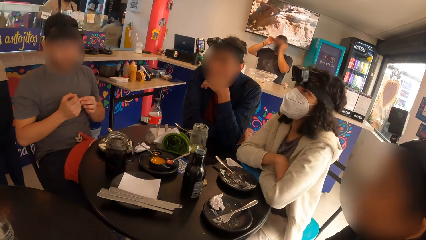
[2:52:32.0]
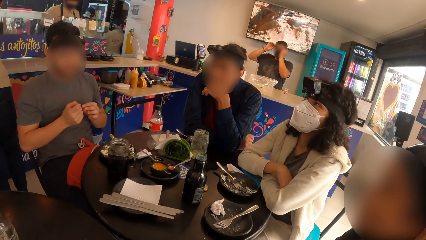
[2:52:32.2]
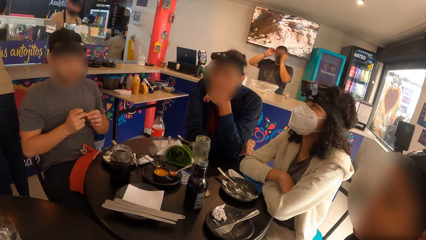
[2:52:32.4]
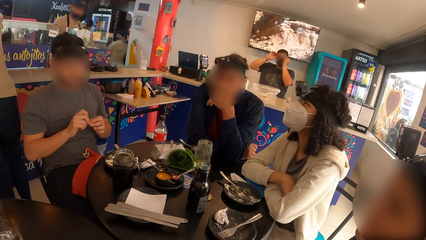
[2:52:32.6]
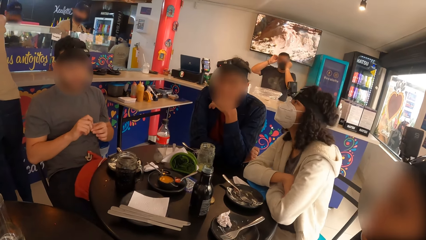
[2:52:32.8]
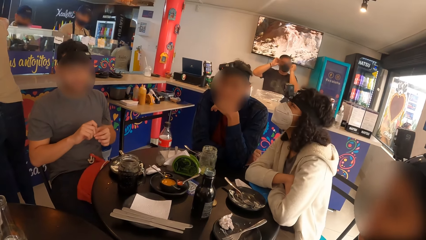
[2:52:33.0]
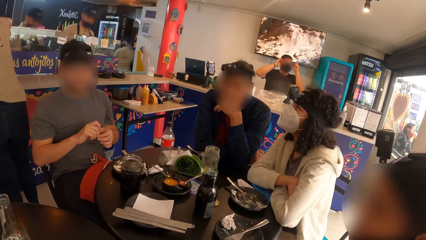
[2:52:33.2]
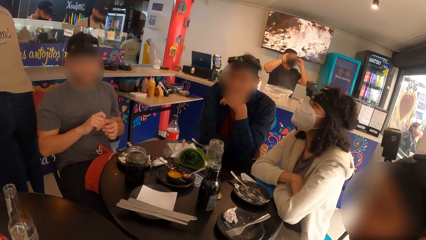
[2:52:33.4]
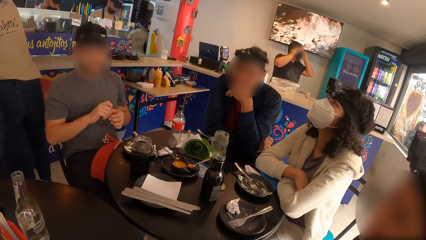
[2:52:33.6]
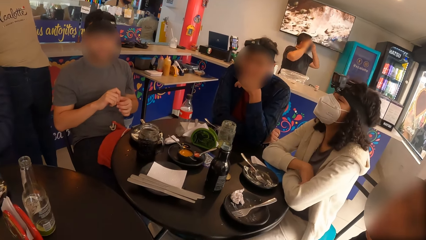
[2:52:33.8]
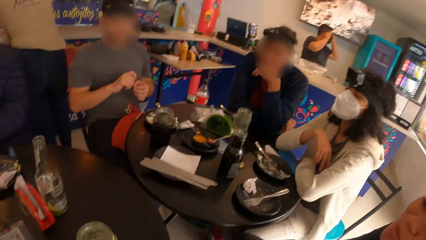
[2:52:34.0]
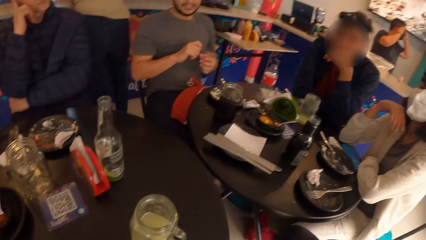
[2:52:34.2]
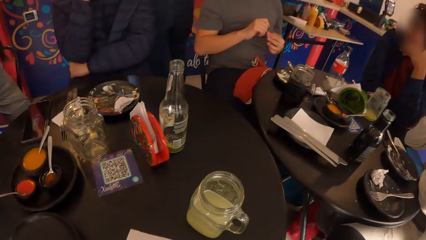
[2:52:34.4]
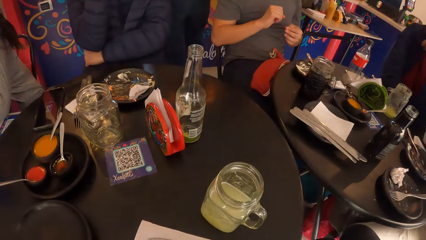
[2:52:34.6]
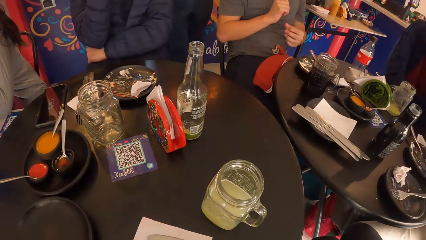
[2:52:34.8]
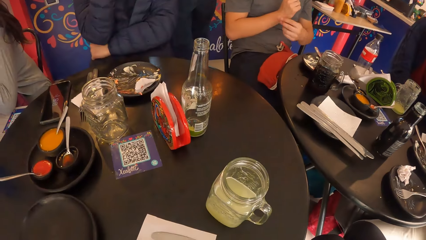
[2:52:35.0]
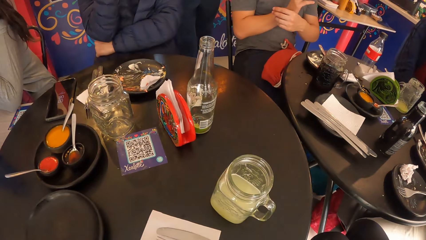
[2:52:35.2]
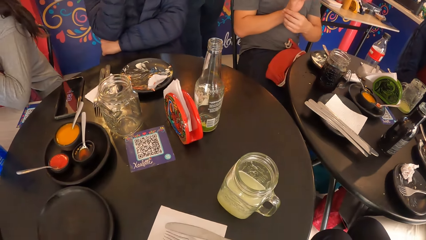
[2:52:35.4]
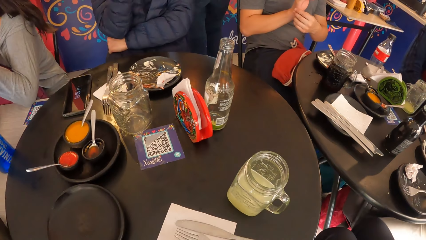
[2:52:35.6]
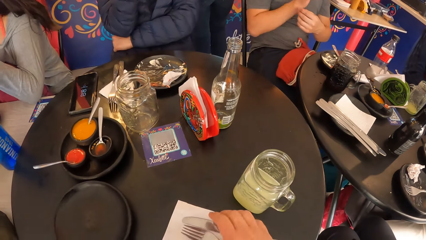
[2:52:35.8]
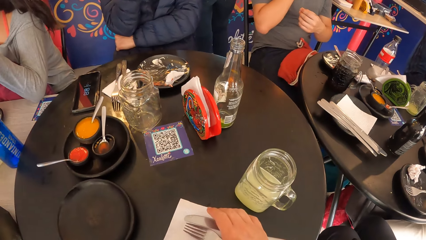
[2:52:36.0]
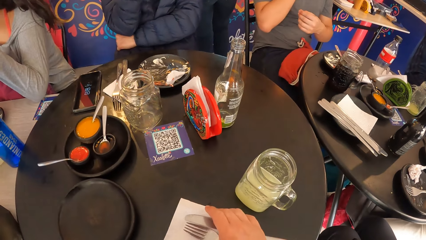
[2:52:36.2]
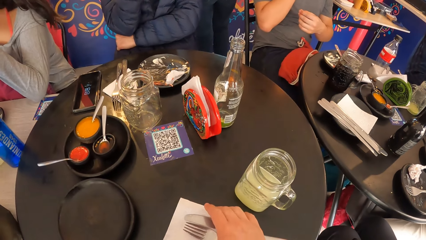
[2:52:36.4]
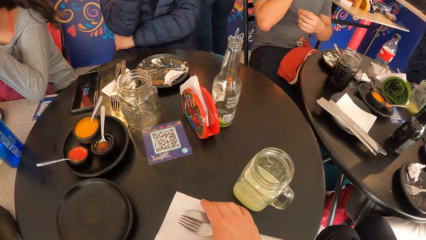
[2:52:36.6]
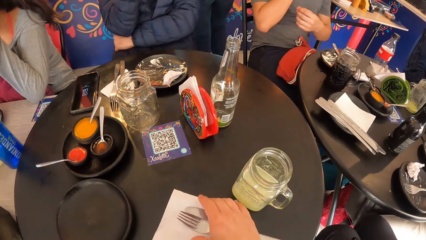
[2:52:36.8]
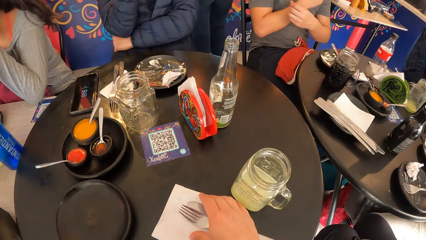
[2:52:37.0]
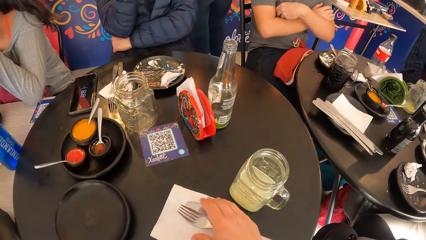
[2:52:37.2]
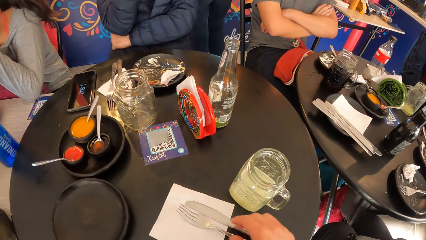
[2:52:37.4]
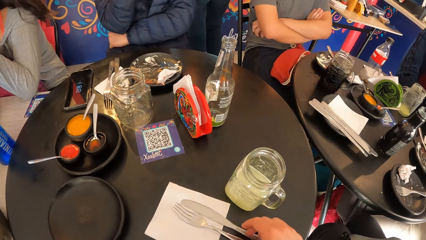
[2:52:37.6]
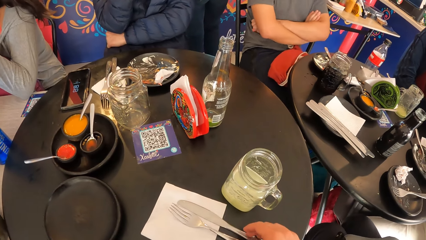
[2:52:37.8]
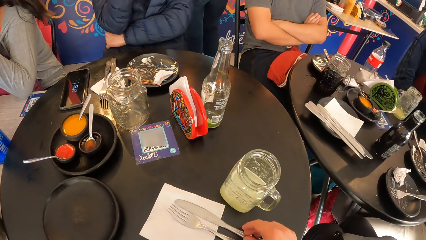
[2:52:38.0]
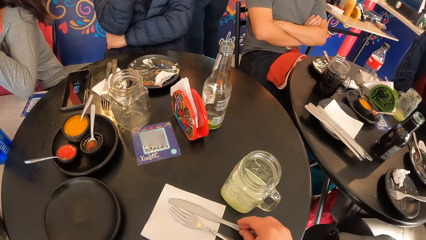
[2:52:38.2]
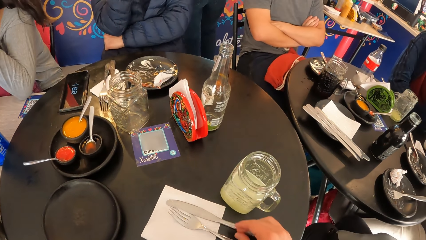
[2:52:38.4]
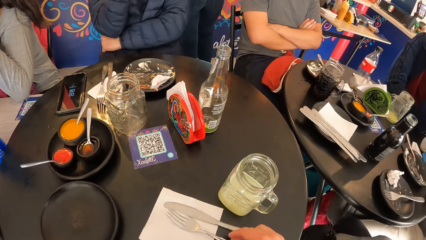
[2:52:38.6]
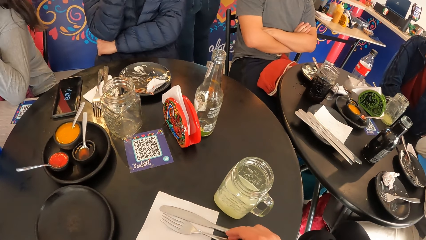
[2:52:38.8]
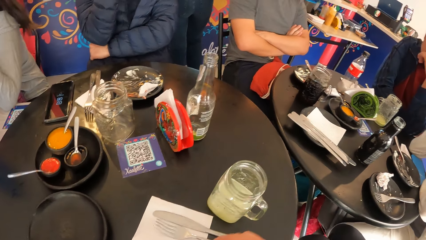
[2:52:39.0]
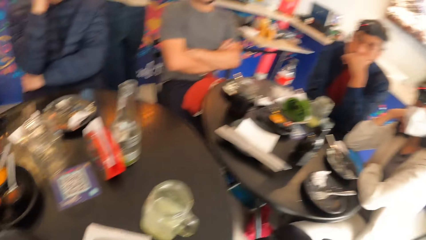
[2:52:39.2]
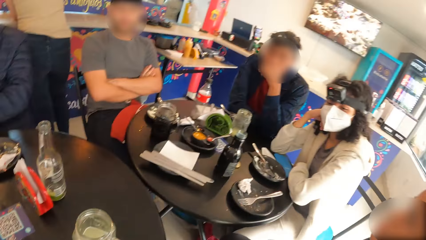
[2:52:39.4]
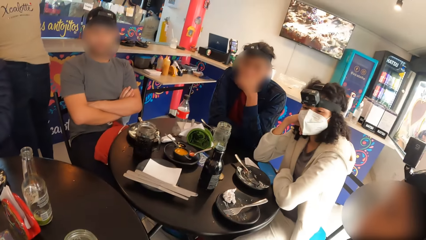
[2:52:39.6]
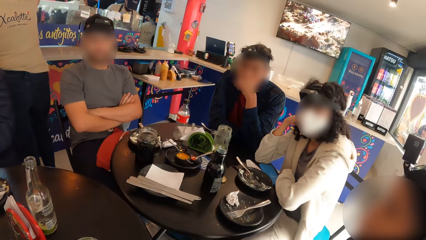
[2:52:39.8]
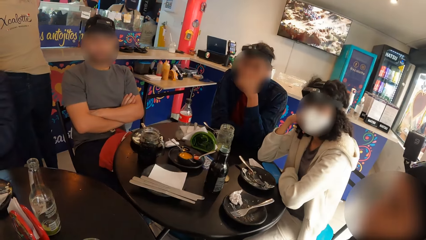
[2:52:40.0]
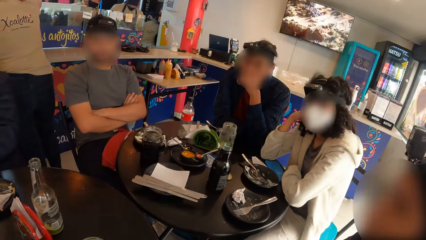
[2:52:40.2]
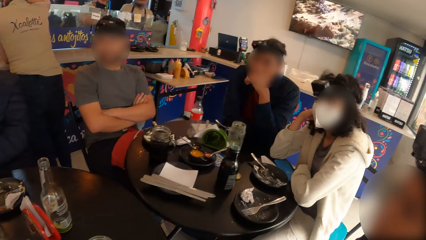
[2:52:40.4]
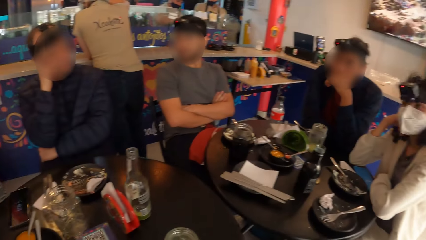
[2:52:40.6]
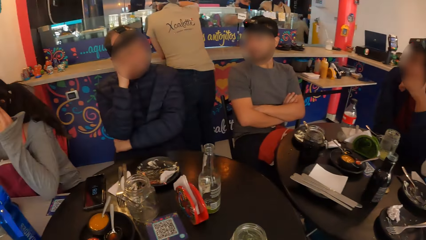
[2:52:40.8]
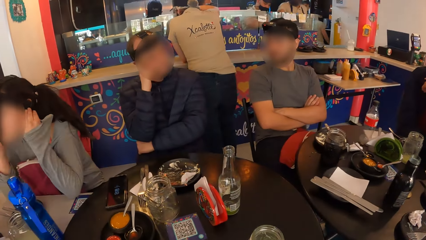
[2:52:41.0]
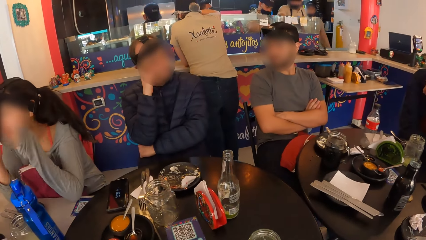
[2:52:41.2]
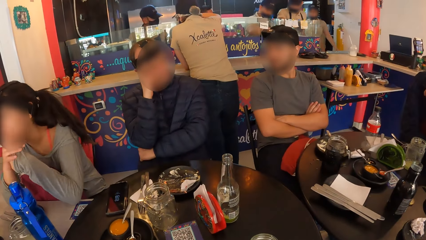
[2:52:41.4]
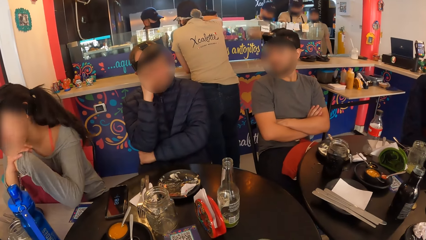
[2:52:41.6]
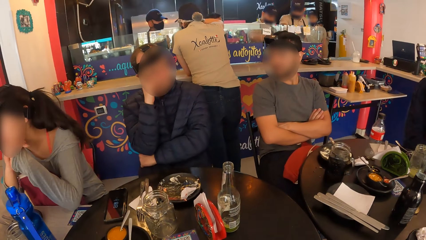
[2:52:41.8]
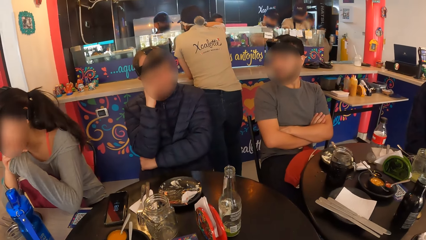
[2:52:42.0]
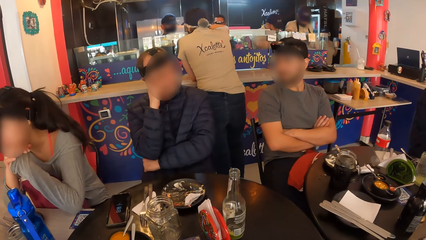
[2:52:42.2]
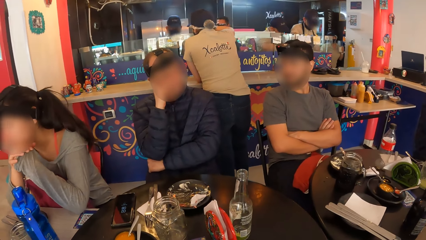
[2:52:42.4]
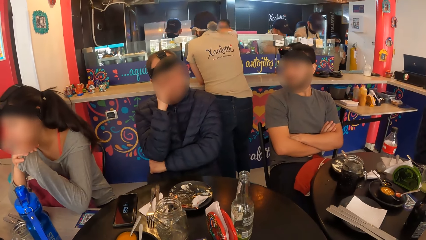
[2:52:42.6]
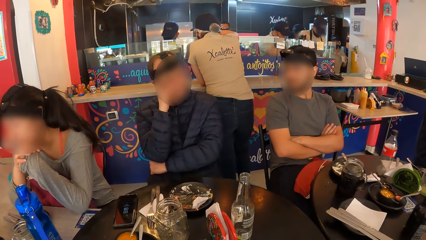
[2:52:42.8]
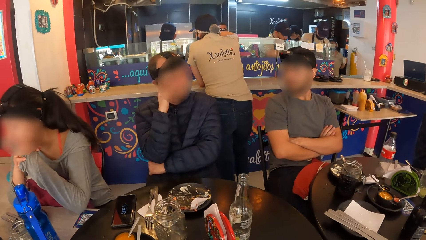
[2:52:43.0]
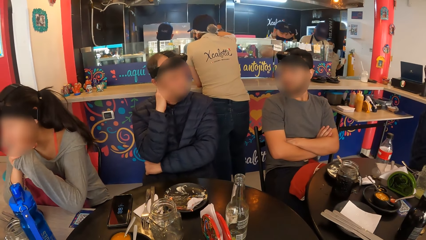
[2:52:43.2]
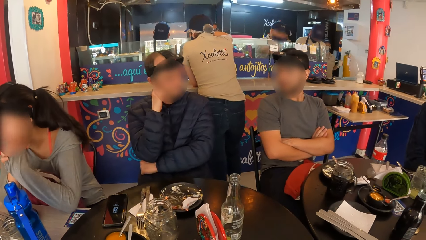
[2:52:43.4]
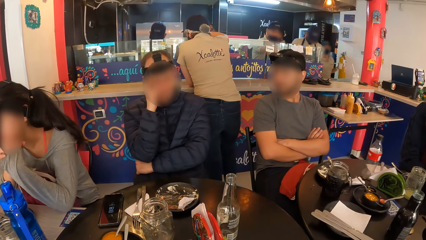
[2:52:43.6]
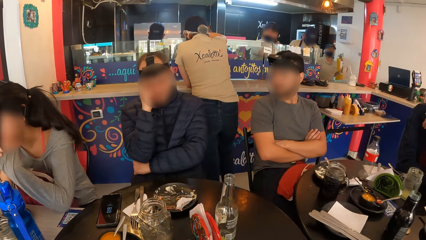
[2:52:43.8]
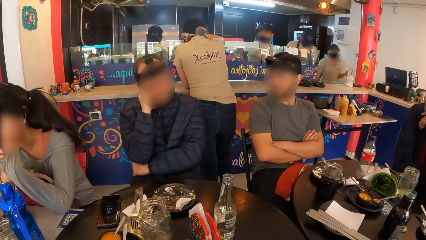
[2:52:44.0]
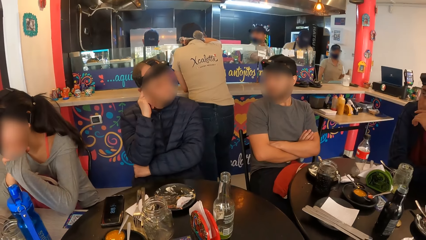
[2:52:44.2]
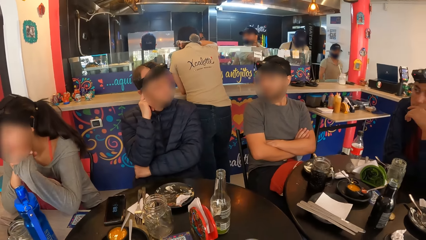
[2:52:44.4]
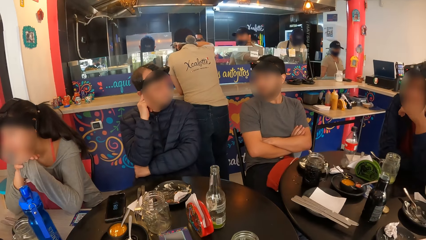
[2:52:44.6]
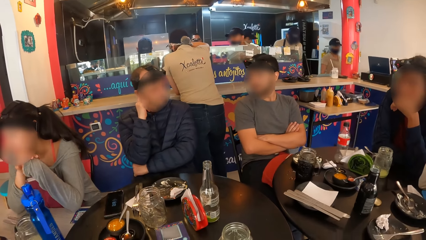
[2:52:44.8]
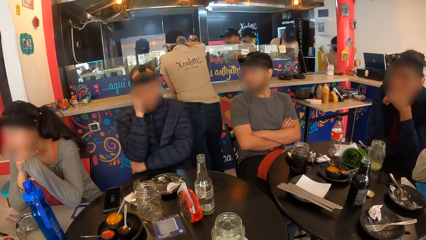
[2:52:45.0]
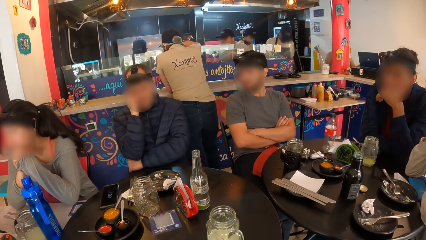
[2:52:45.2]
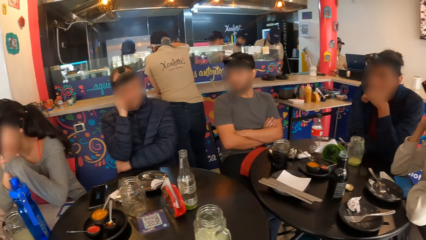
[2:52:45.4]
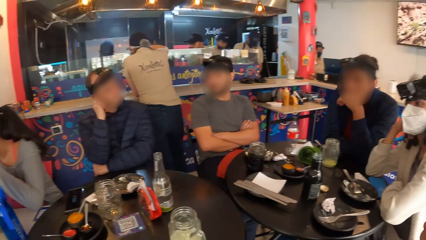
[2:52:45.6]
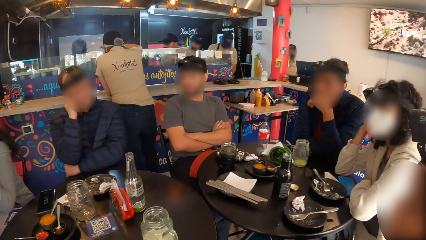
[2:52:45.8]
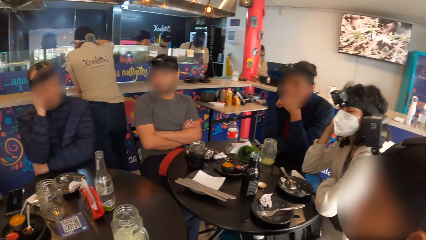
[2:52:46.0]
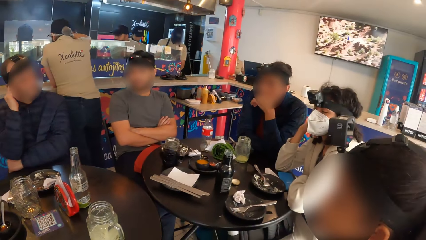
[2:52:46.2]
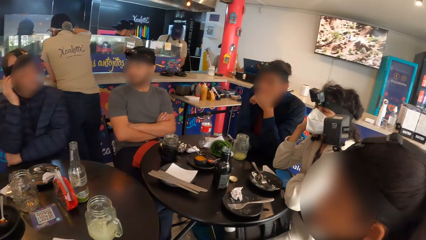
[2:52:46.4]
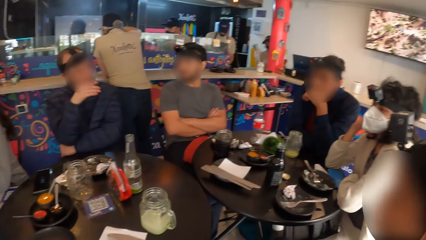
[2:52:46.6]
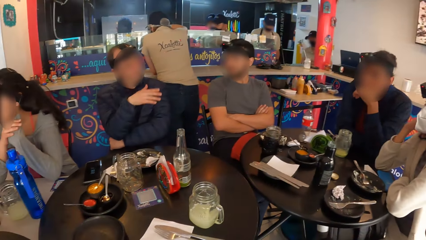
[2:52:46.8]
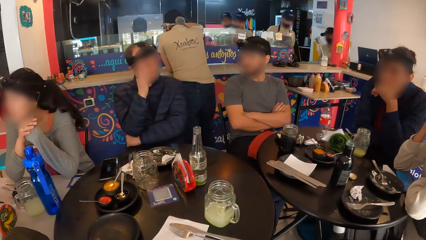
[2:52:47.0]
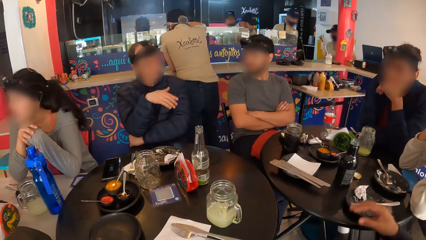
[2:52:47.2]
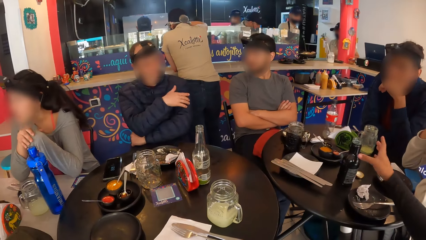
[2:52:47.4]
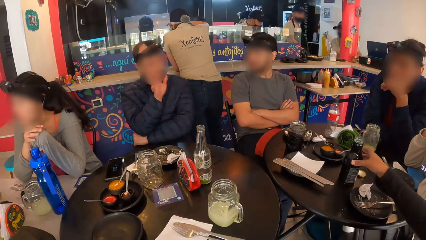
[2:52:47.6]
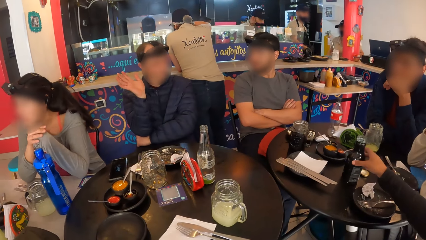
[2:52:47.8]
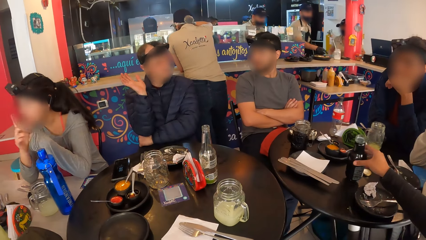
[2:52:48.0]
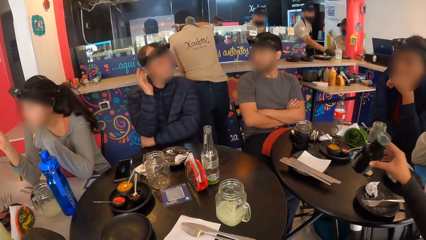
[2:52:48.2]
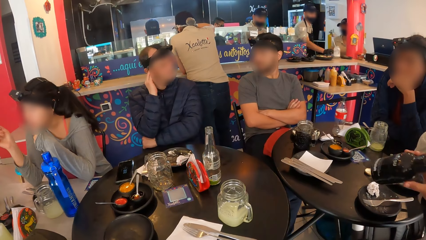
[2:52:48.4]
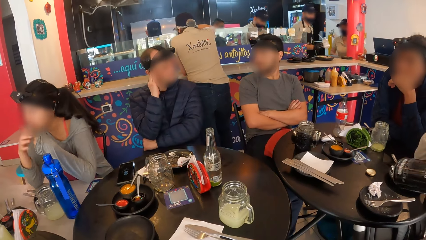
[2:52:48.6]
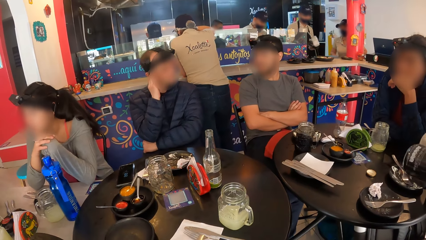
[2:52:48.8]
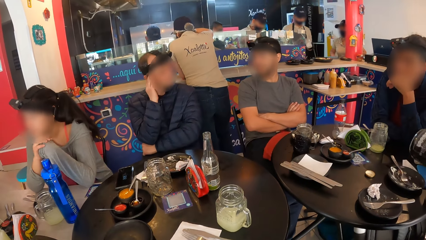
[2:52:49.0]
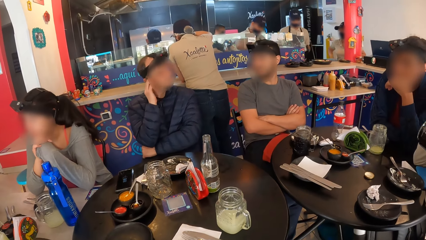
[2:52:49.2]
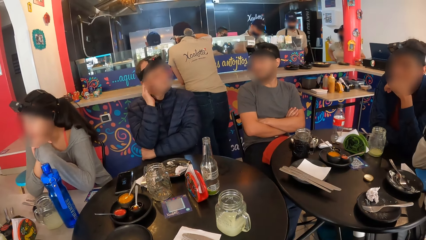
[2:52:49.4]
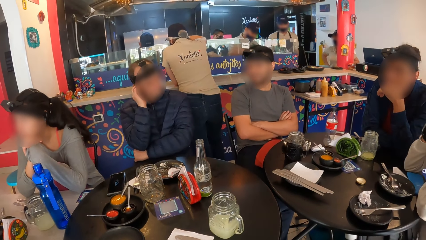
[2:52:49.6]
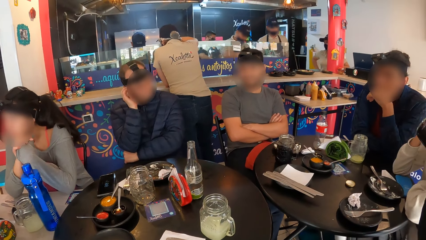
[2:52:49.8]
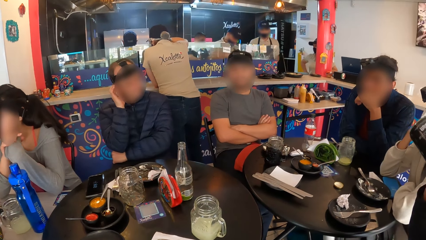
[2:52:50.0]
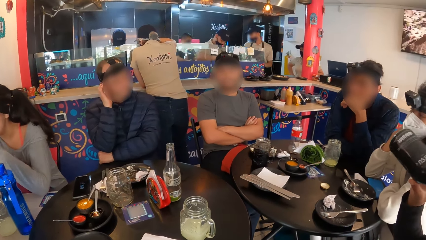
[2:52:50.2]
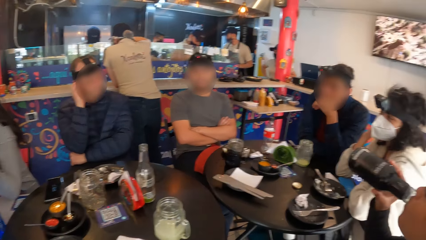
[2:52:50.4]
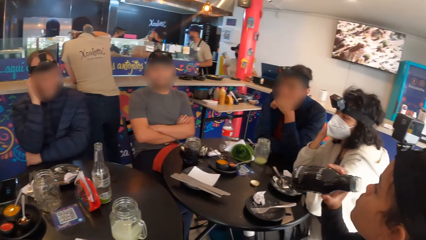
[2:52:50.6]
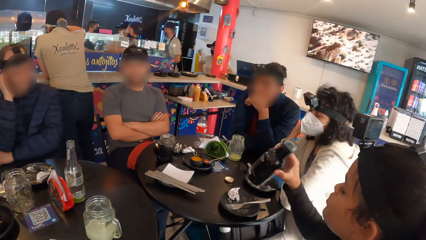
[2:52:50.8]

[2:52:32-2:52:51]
The camera wearer adjusts the cutlery on the table with her right hand. She touches the tissue on the table. A man folds his hands. The camera wearer pushes the knife. A woman touches her face with her right hand. The camera wearer looks around. Another man interacts with the camera wearer and a group of people. Another man picks up the bottle from the table with his right hand. Another man moves his hand and puts his hand on his face.
